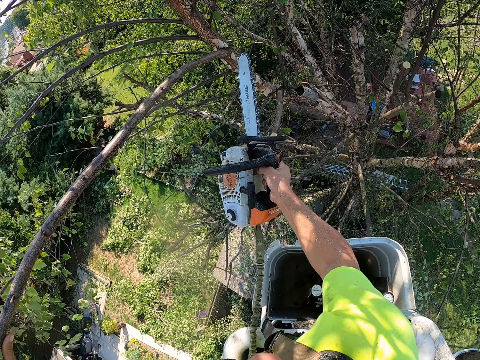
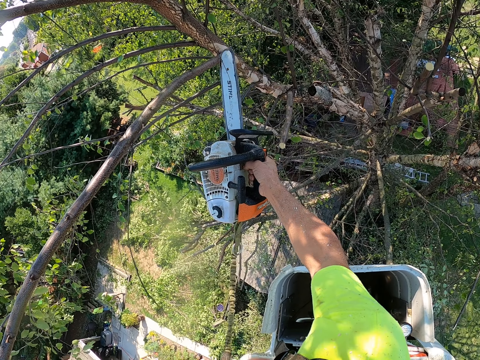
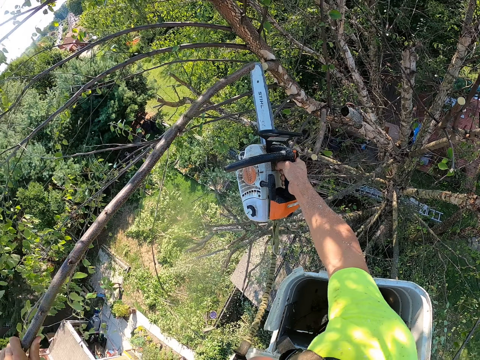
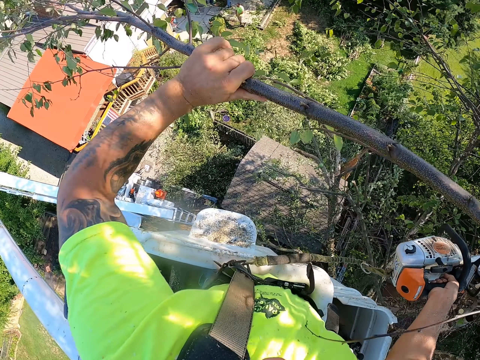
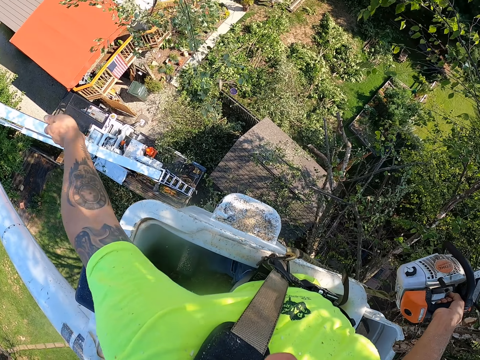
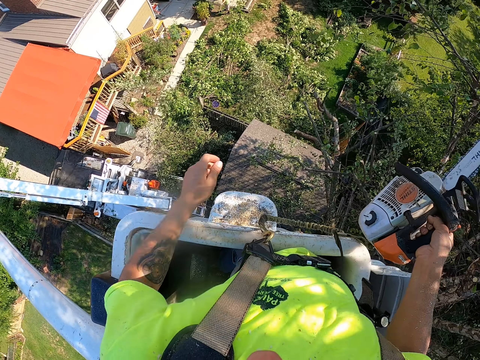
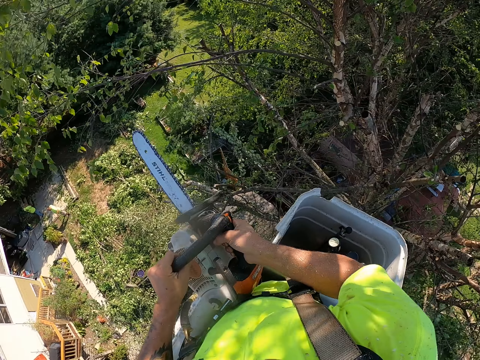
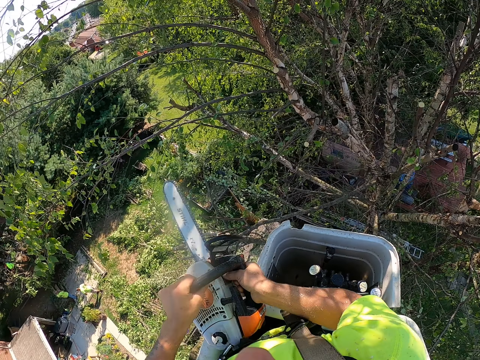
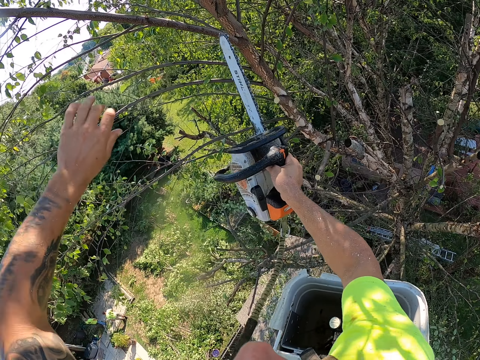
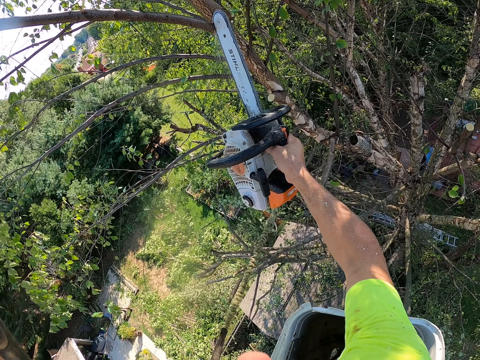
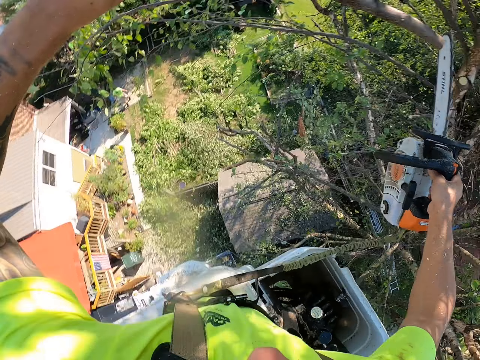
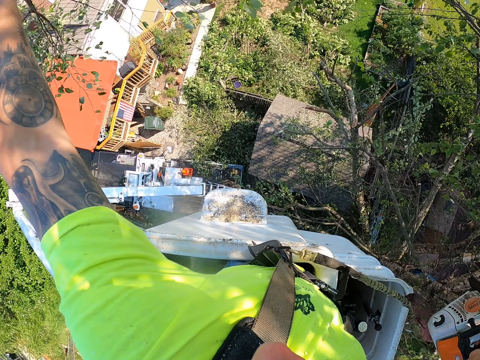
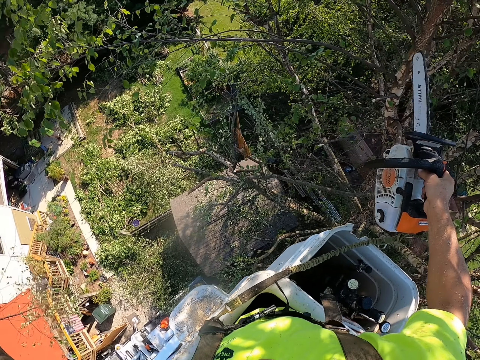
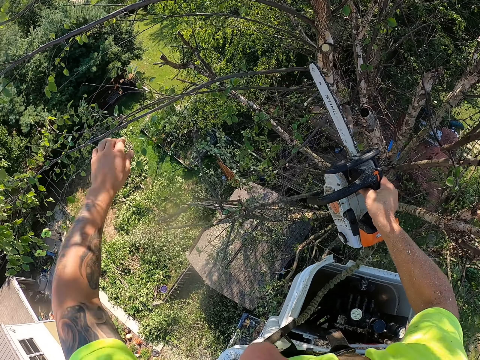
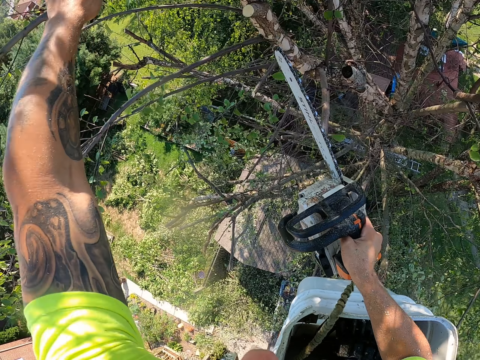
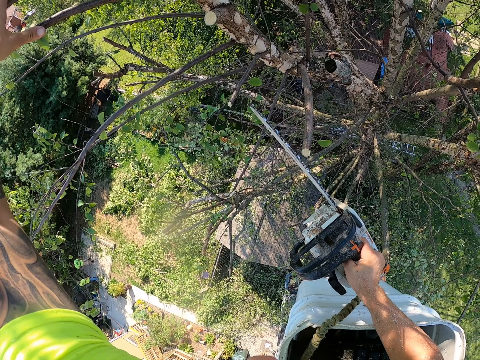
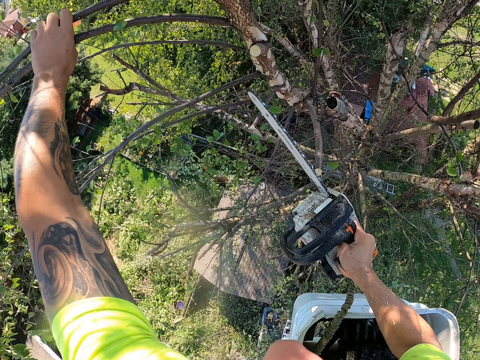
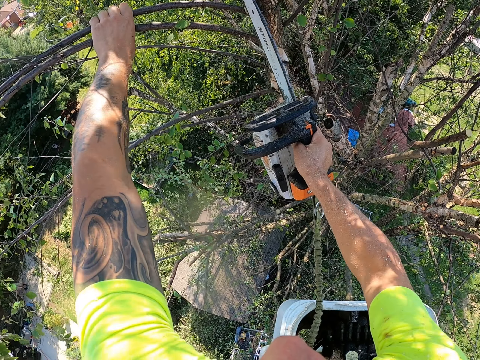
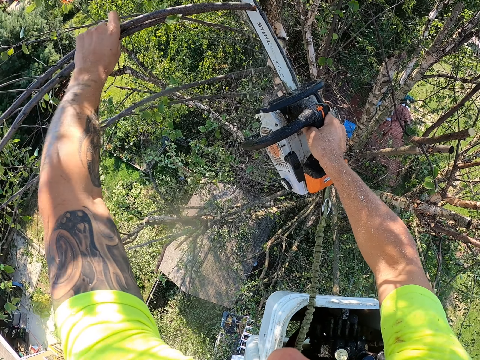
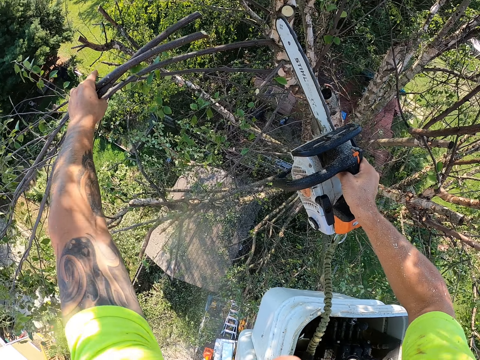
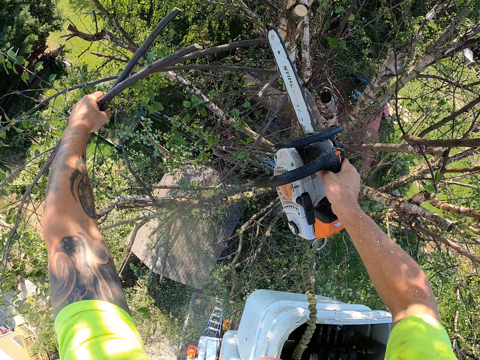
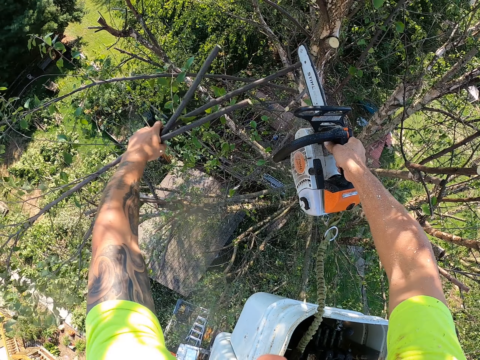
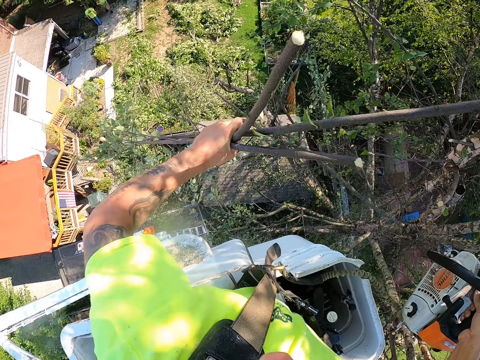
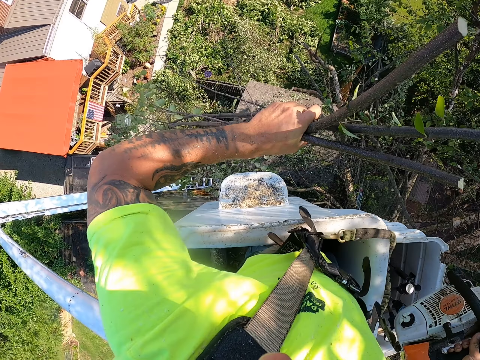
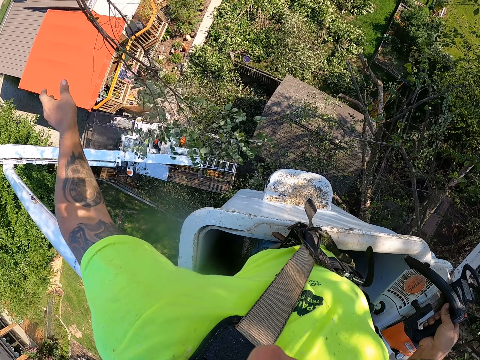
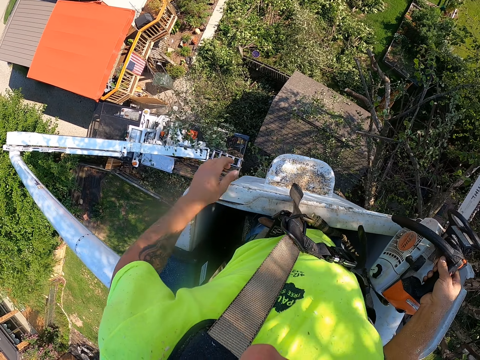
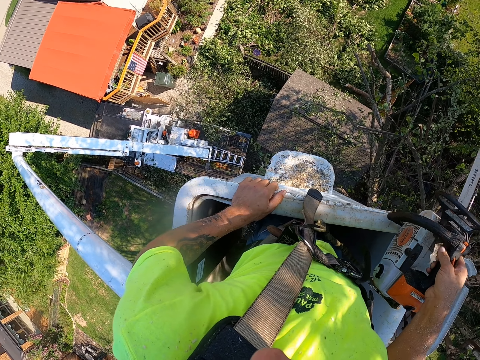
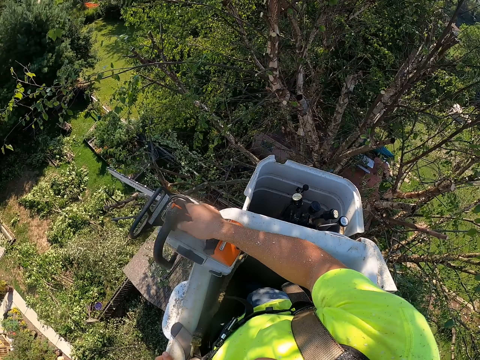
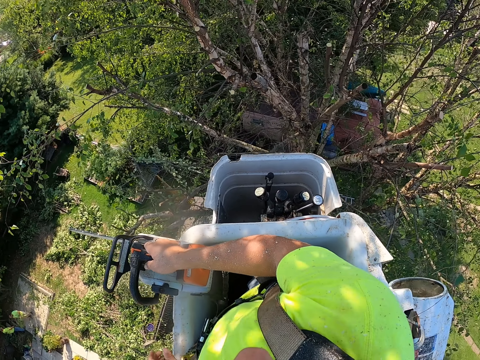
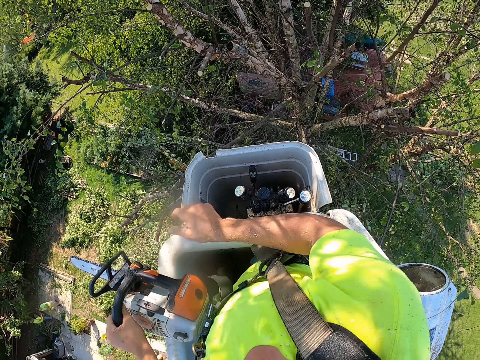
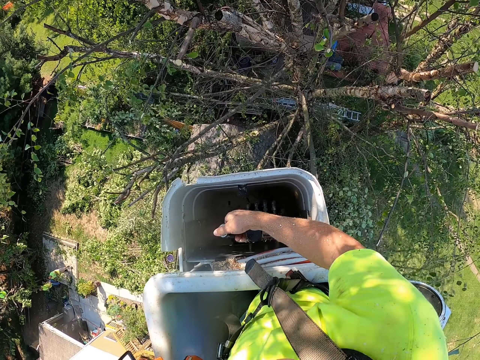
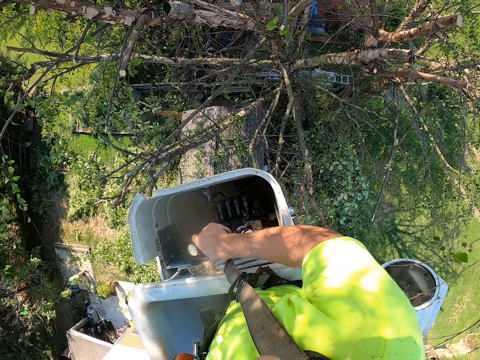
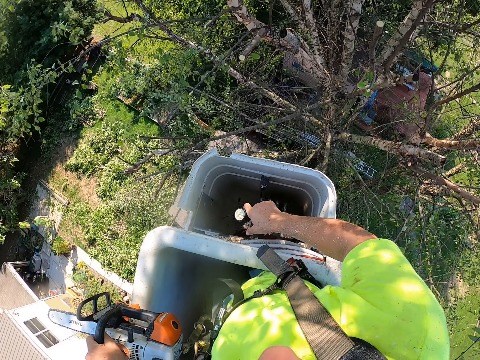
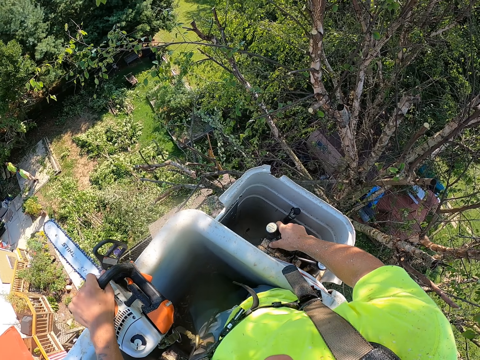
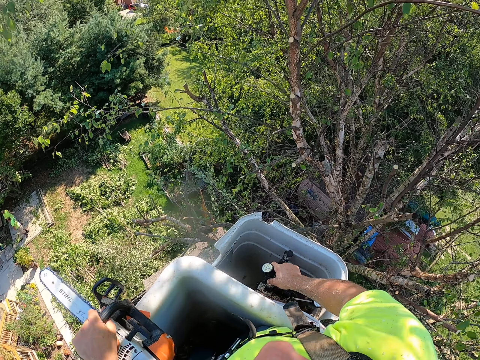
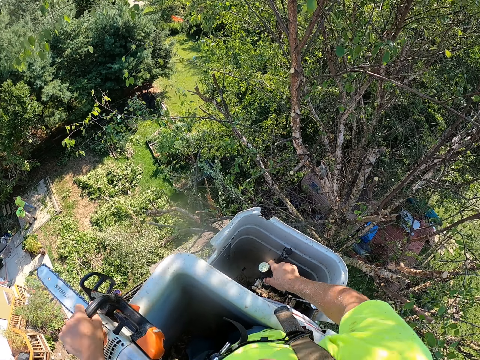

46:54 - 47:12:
The camera wearer cuts the tree branch with the electric saw machine in his right hand. He throws the tree branch to the ground with his left hand. He holds the electric saw machine with both hands. He holds a tree branch with his left hand. He cuts the tree branch with the electric saw machine in his right hand. He throws the tree branch to the ground with his left hand. He holds some tree branches with his left hand. He cuts the tree branches with the electric saw machine in his right hand. He throws the tree branches to the ground with his left hand. He places his left hand on the boom lift. He passes the electric saw machine from his right hand to his left hand. He operates the boom lift with his right hand.

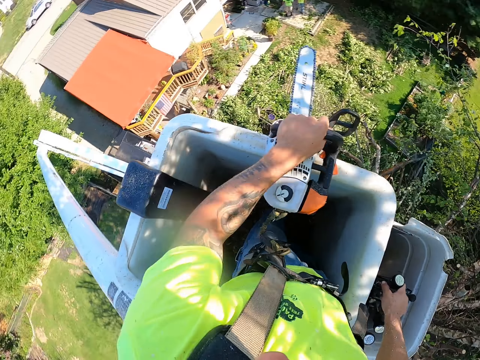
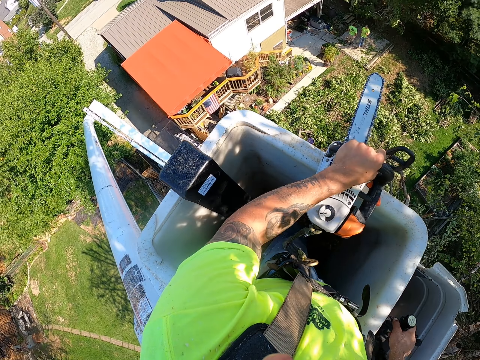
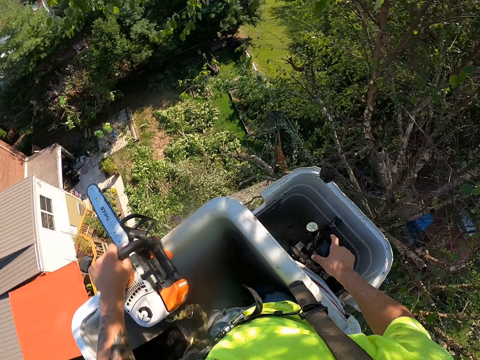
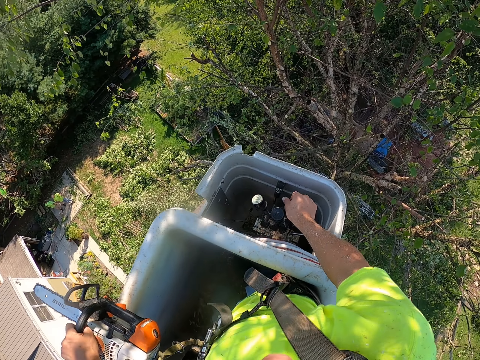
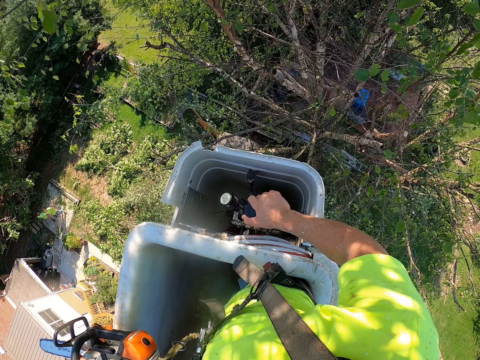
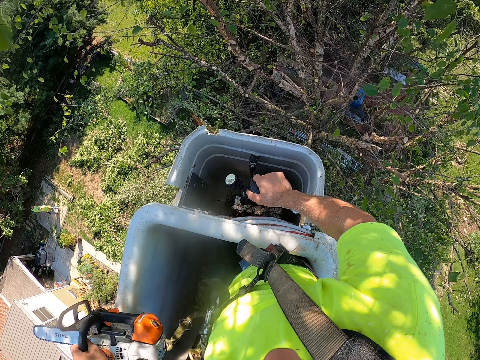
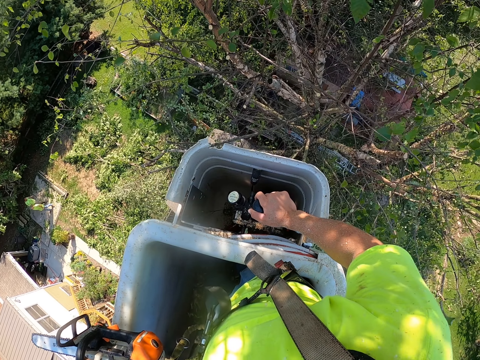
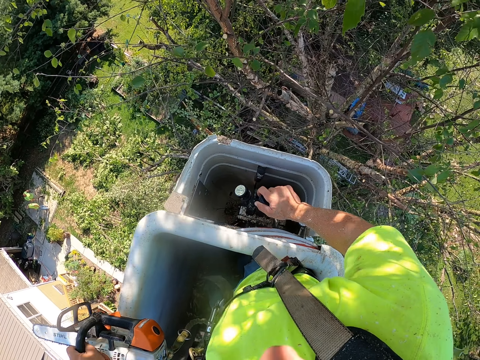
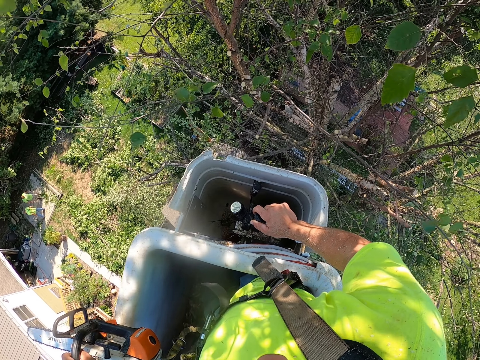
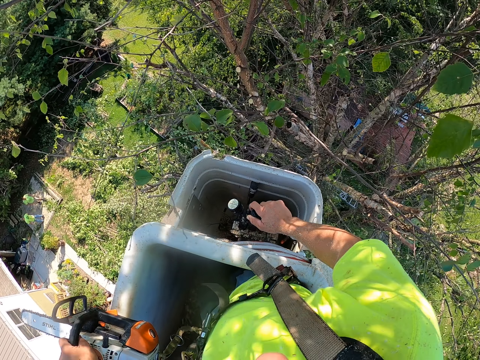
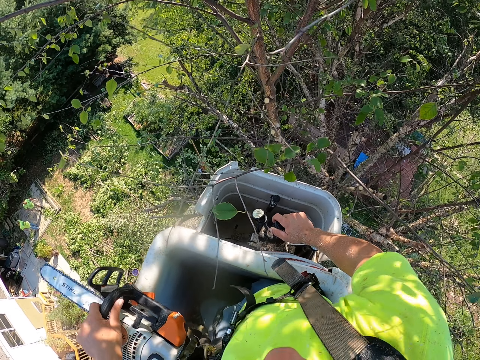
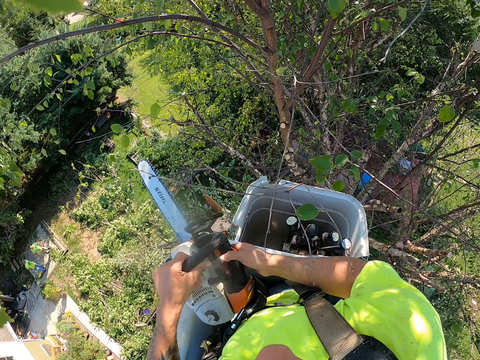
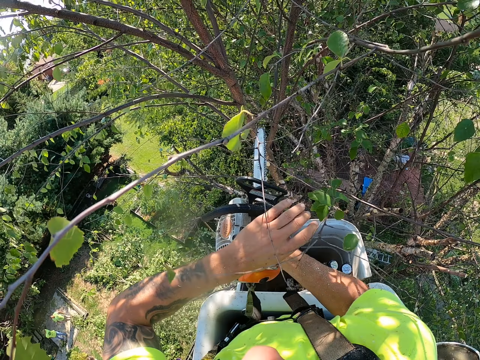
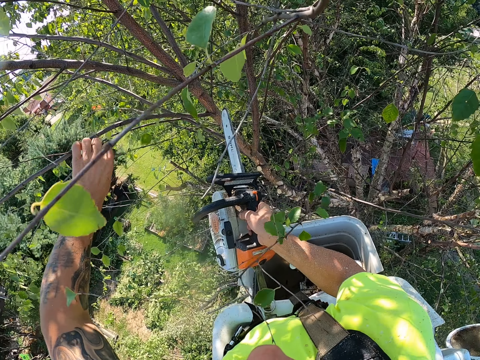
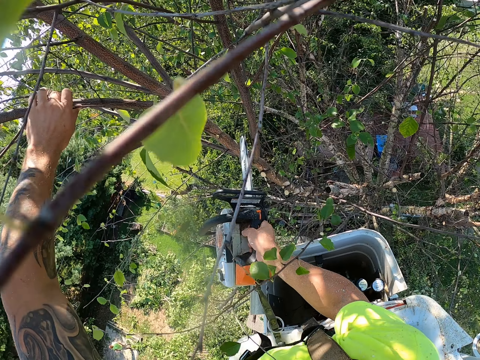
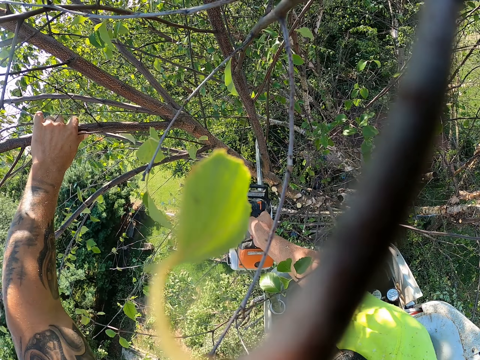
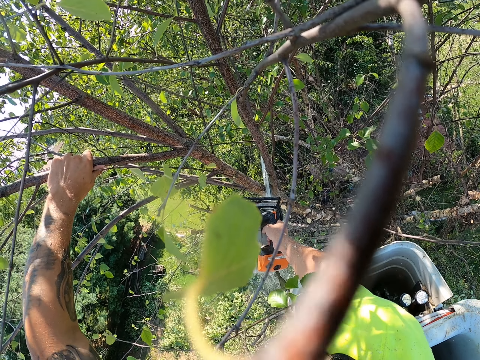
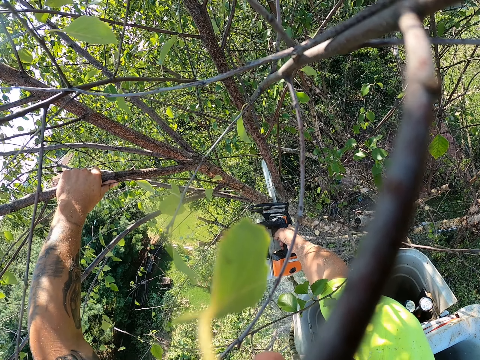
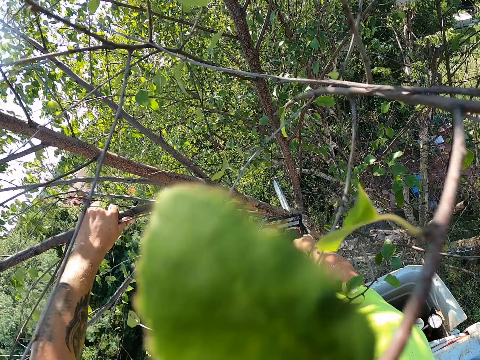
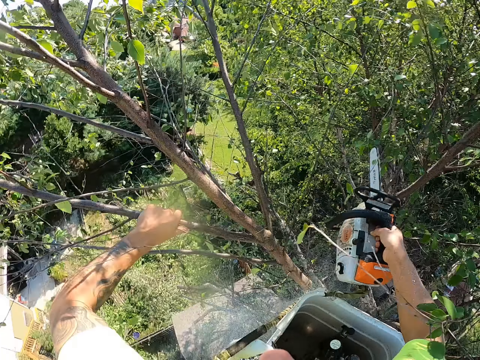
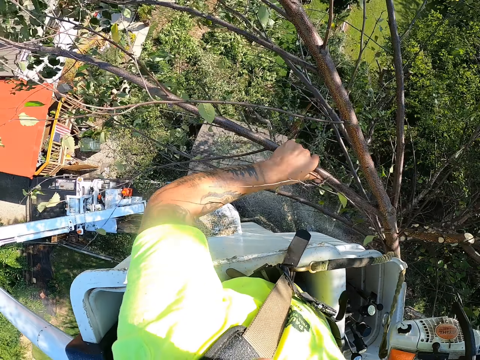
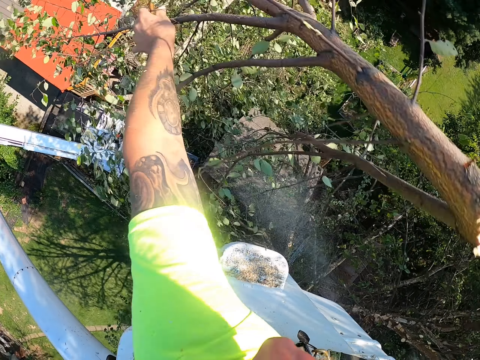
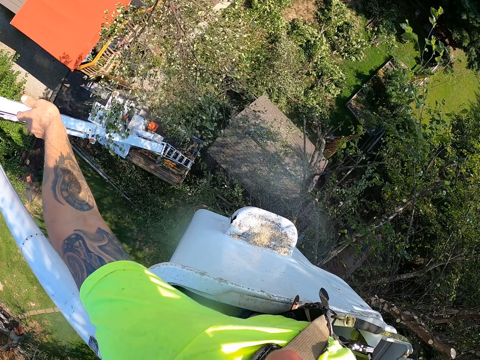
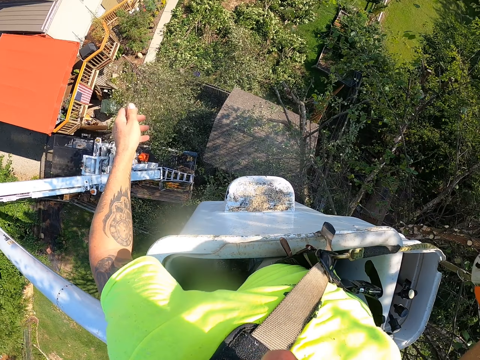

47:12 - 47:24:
The camera wearer moves the lift towards the tree. He passes the electric saw machine from his left hand to his right hand. He holds a tree branch with his left hand. He cuts the tree branch with the electric saw machine in his right hand. He throws the tree branch to the ground with his left hand.
